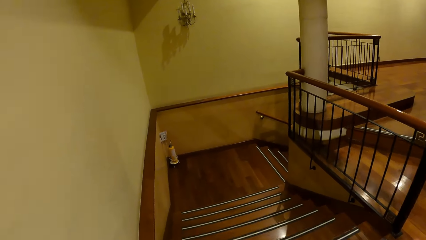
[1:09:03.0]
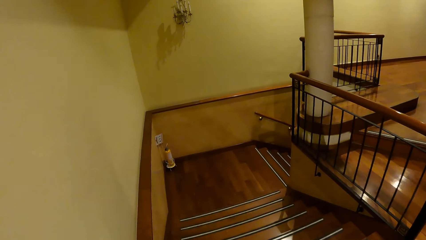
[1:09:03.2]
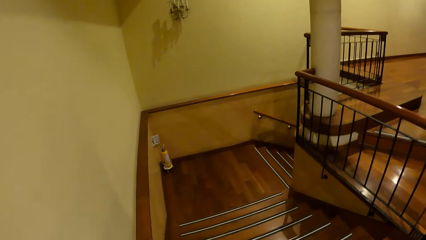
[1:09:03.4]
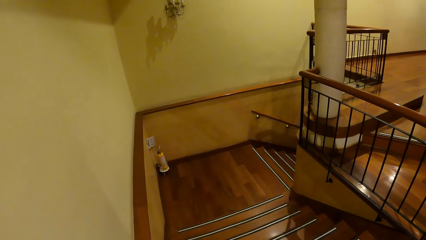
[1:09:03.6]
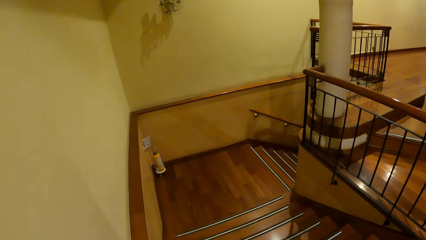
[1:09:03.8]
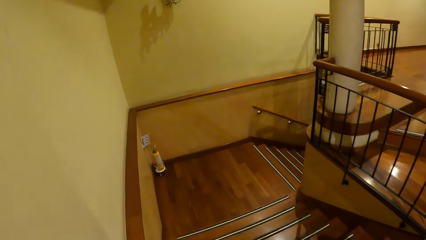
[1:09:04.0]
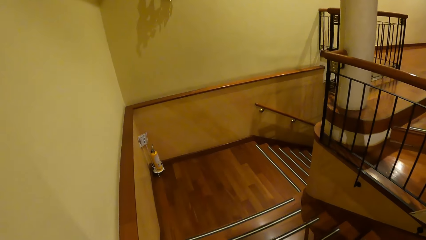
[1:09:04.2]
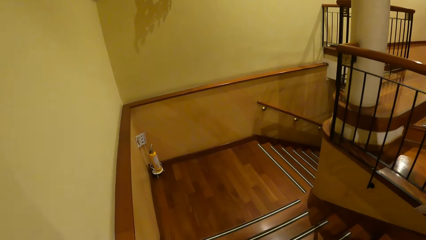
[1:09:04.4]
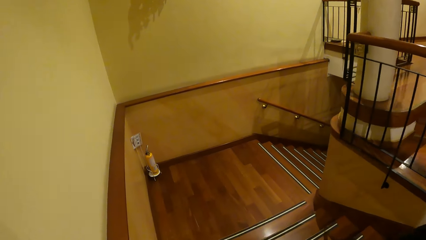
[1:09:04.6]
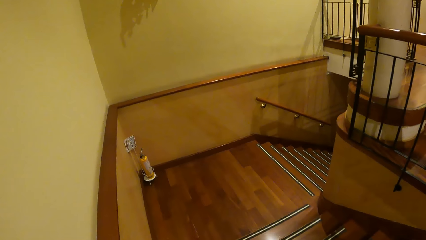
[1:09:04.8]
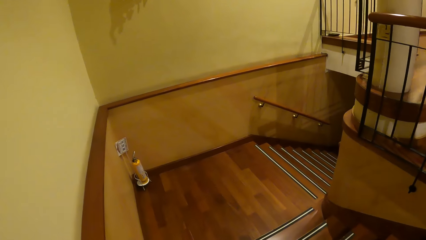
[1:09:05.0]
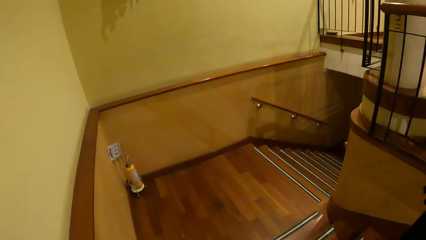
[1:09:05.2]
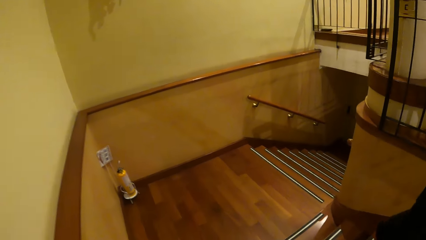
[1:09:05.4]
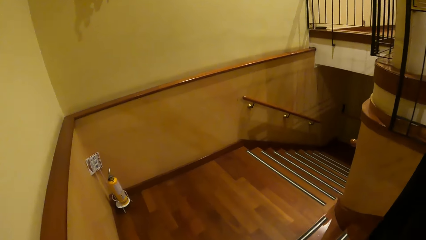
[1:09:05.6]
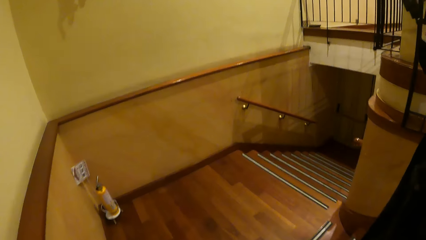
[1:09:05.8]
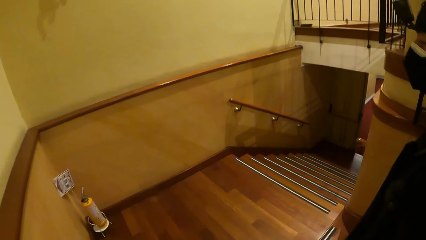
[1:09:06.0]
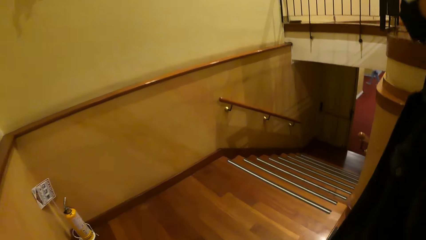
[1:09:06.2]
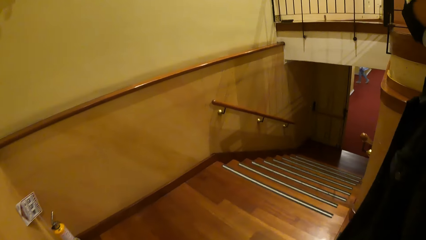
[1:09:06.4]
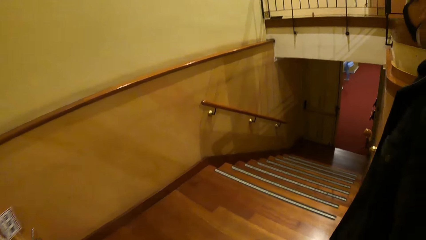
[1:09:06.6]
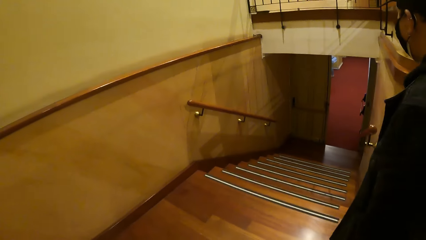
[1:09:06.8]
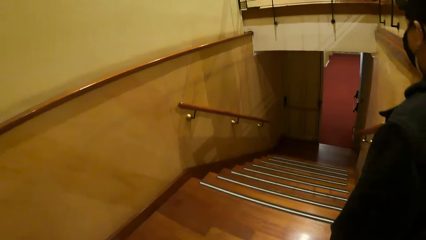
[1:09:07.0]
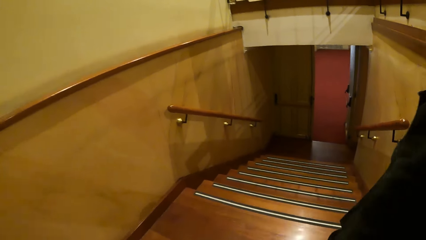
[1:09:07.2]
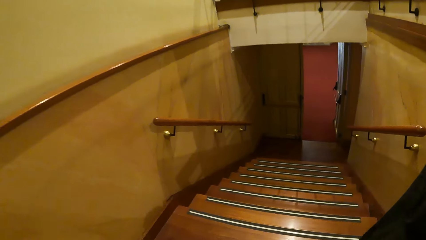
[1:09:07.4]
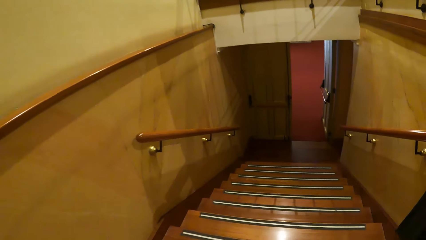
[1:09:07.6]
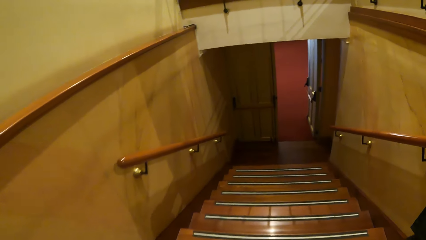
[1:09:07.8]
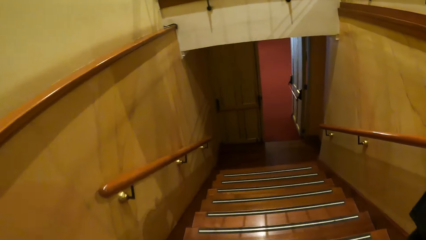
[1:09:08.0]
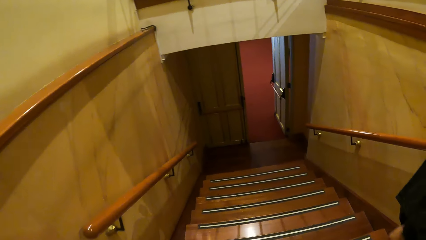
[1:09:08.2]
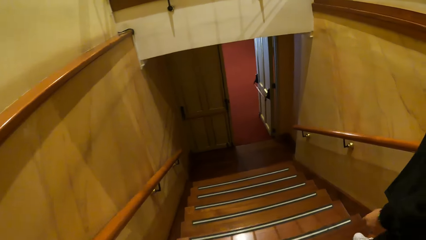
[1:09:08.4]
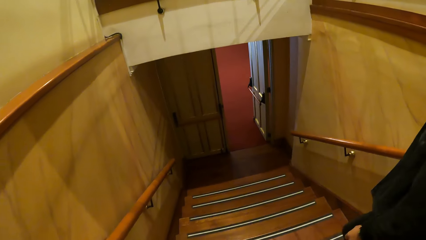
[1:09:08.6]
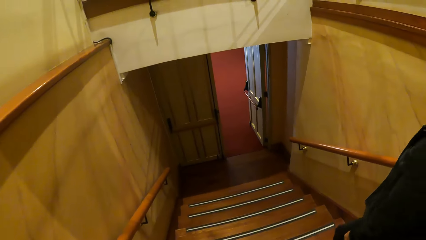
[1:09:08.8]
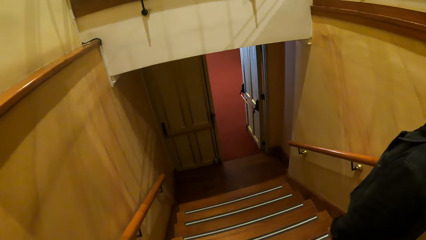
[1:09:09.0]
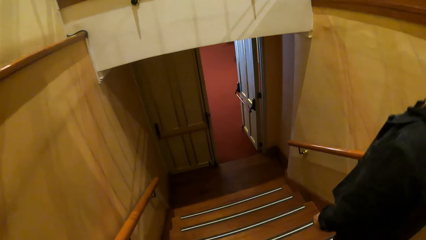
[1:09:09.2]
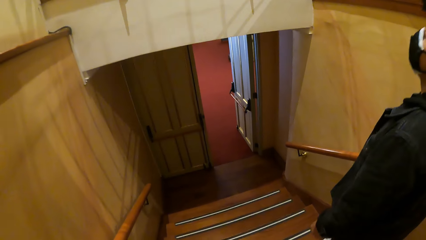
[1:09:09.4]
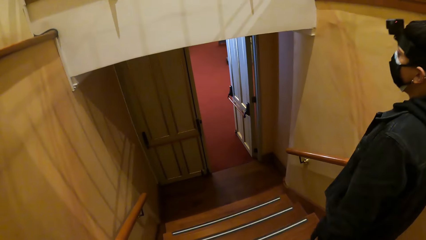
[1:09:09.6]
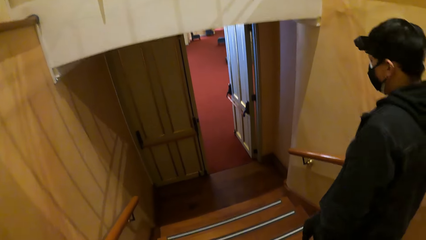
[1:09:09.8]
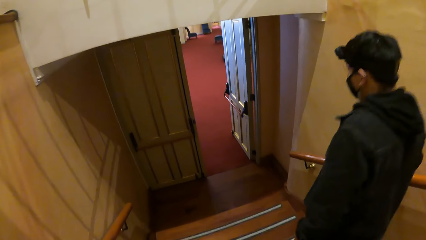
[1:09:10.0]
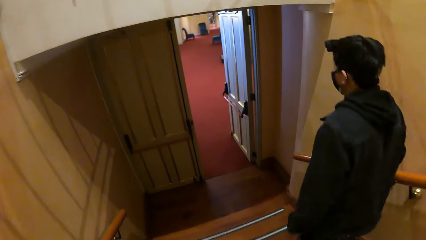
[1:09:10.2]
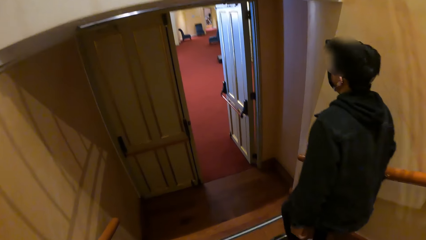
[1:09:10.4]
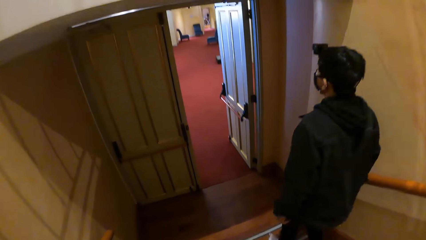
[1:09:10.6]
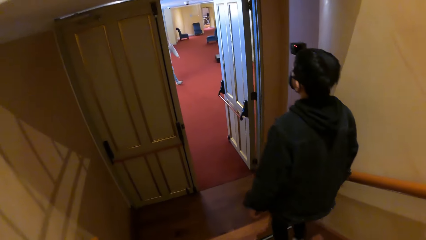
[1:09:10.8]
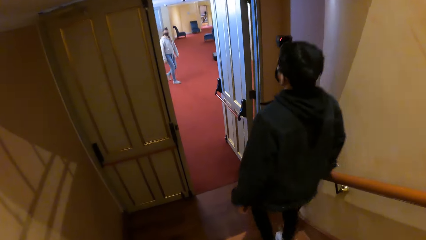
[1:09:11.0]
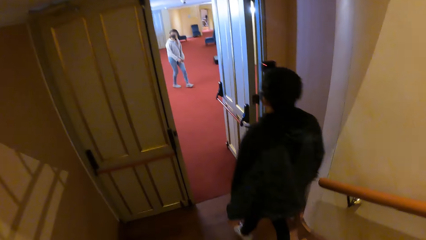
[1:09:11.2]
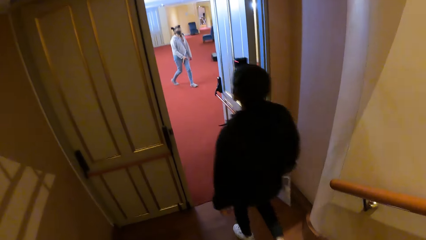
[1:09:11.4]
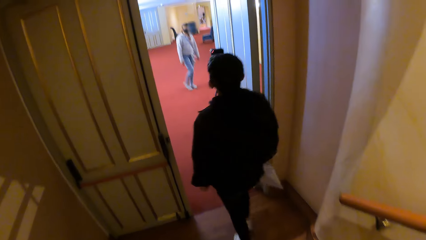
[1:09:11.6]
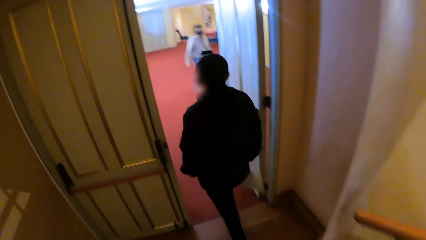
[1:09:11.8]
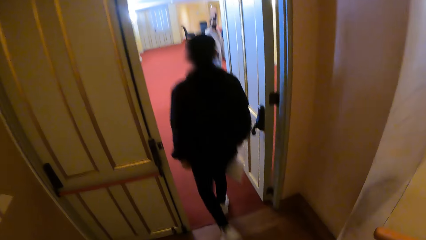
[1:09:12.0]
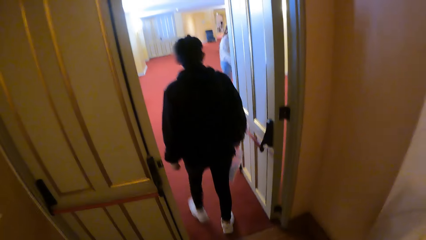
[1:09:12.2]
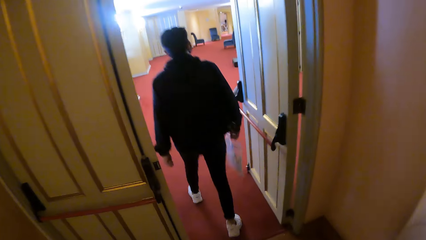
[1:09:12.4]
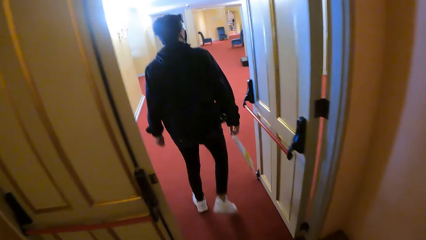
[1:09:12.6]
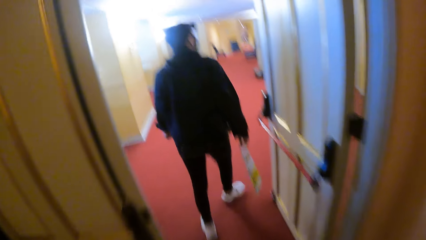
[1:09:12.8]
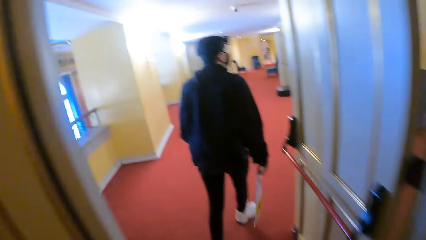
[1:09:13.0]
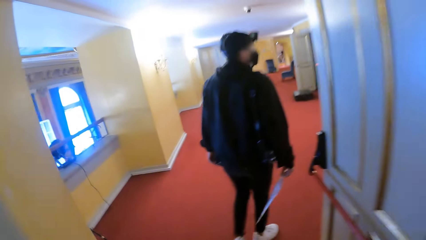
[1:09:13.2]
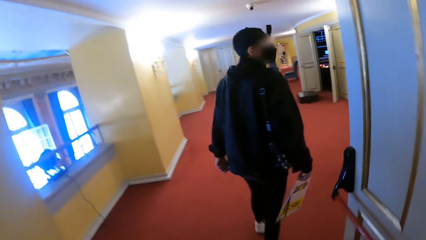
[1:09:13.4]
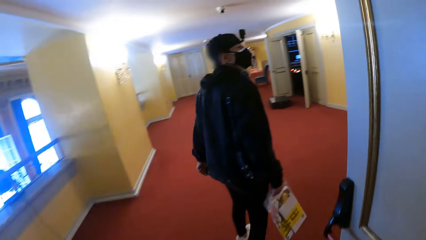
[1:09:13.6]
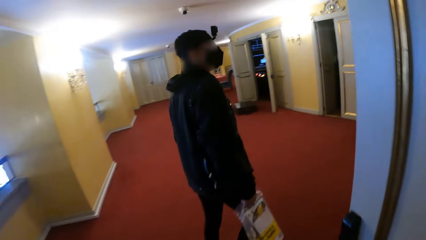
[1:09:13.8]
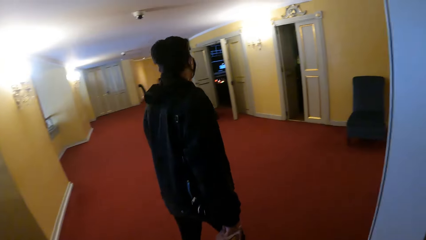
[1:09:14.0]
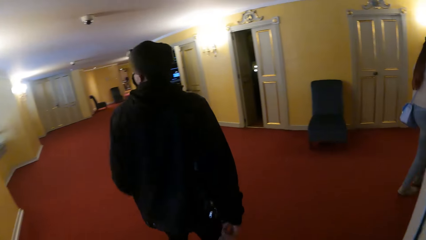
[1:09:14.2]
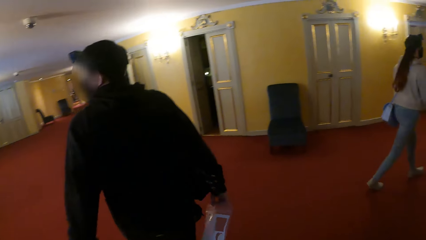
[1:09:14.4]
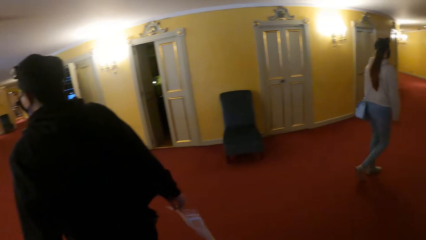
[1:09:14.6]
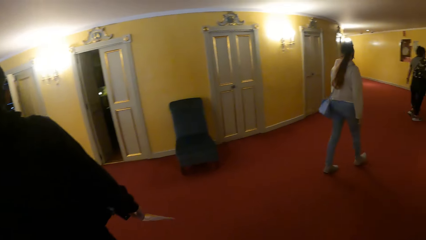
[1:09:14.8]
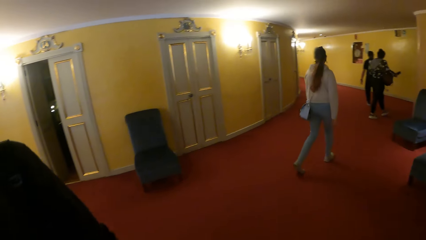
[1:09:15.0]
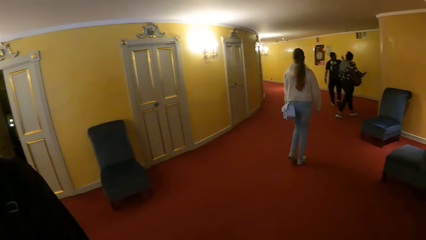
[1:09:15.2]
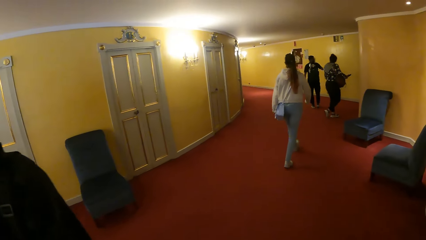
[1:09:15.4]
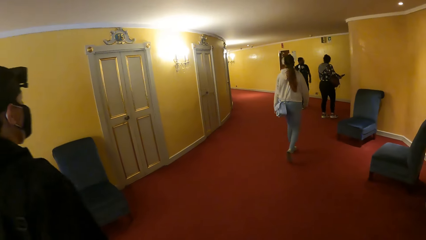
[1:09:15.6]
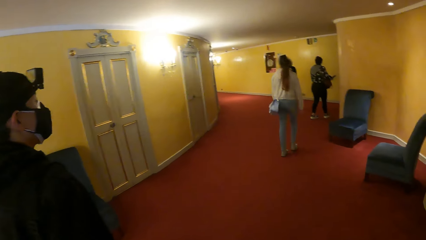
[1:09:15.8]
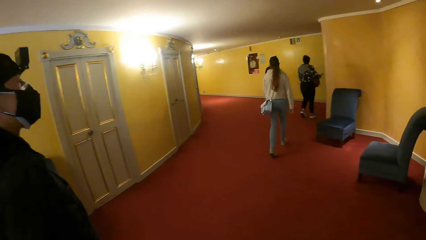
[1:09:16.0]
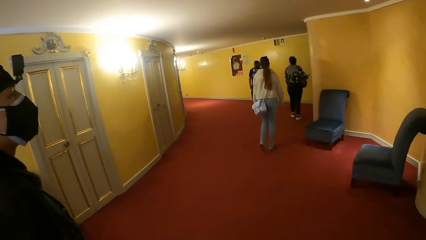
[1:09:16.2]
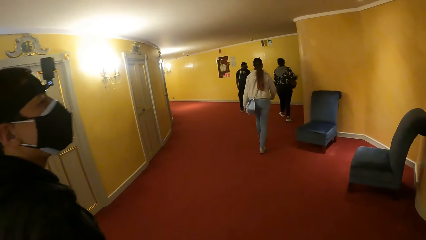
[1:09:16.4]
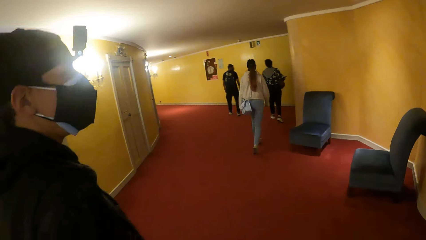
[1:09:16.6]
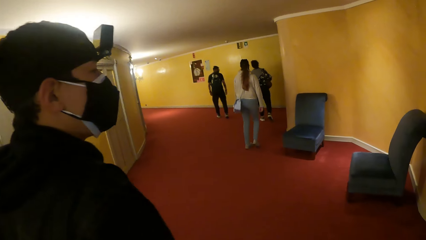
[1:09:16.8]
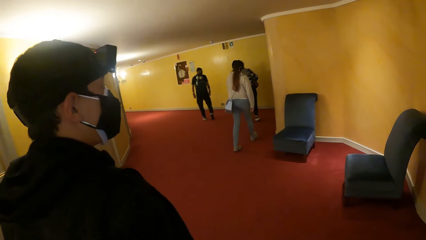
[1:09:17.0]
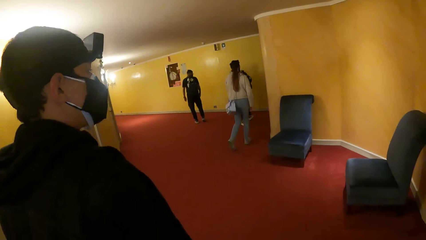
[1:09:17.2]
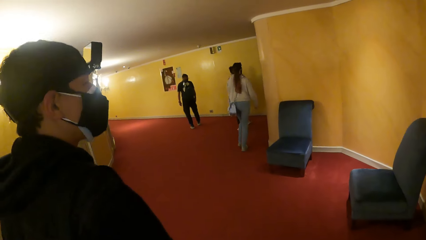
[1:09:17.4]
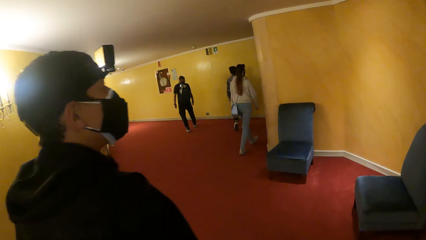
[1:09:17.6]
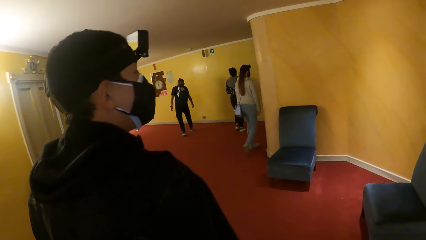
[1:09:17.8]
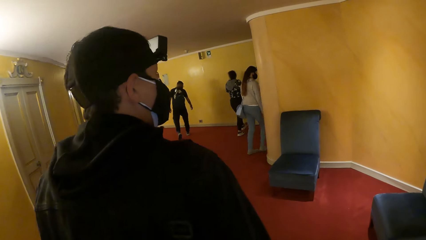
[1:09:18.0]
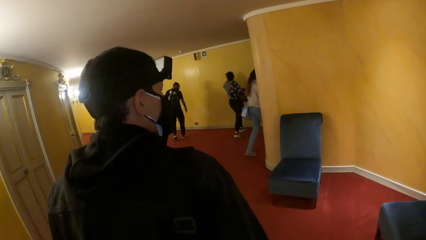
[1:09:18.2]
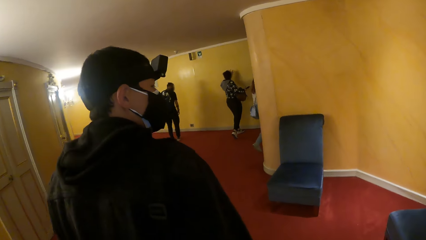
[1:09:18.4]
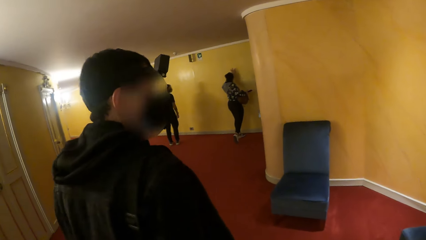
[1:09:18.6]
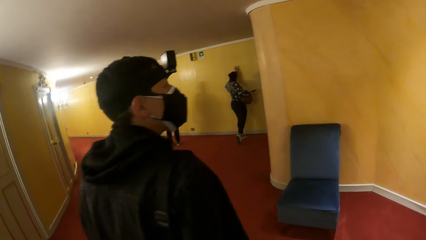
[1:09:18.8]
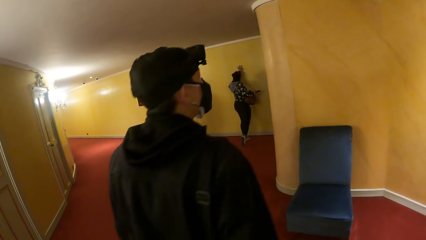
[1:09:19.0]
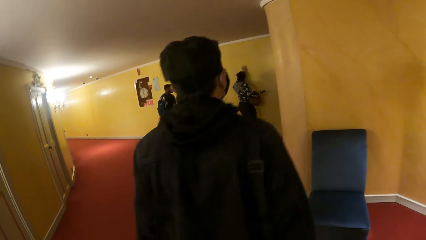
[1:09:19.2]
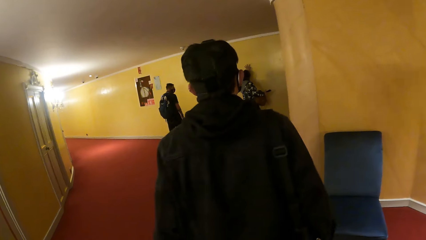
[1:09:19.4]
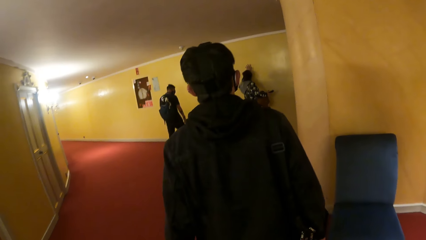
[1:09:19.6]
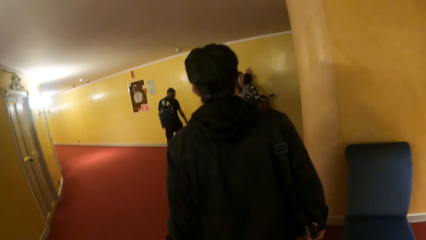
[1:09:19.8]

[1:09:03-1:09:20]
The camera wearer interacts with a man. Another man walks down the staircase. The camera wearer walks down stairs. A person walks down the stairs and walks around. The camera wearer moves around.
